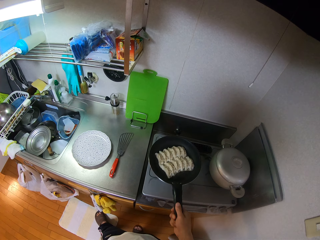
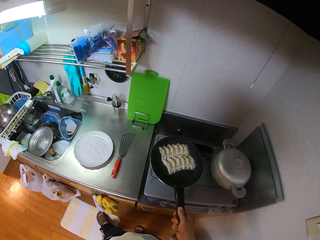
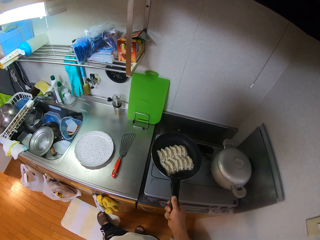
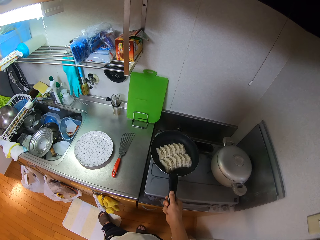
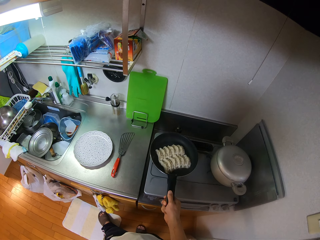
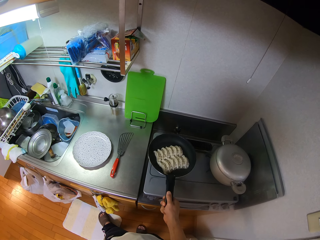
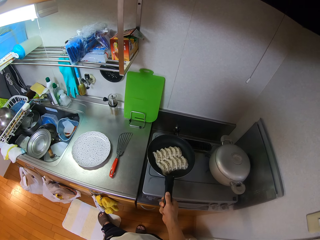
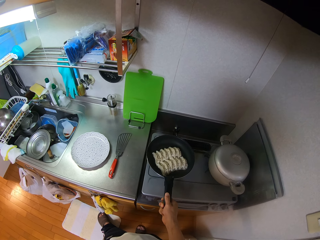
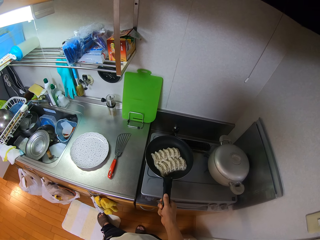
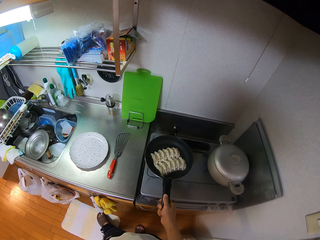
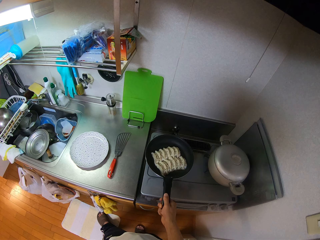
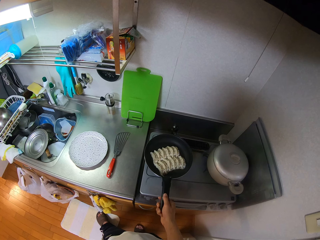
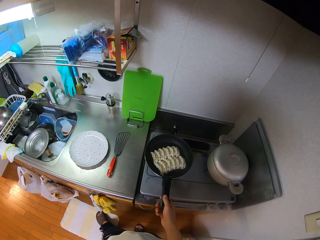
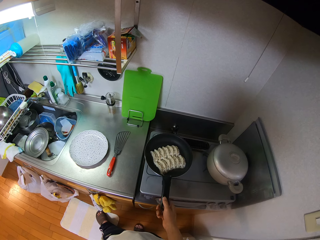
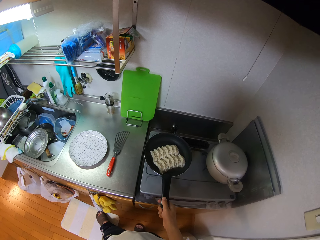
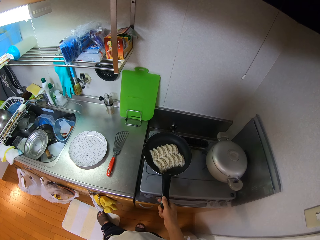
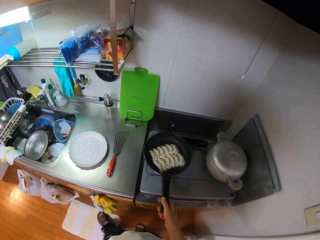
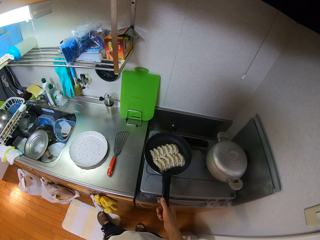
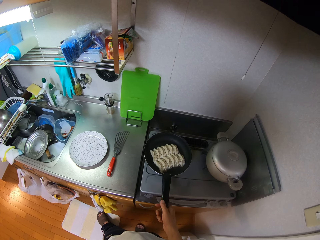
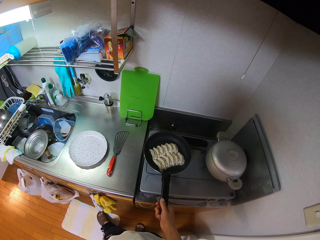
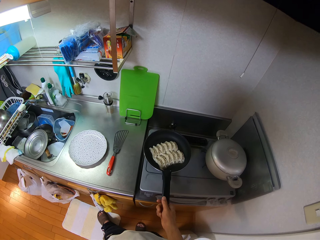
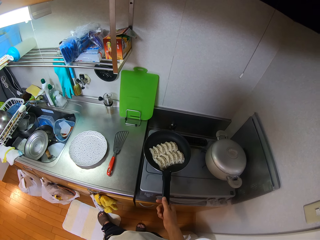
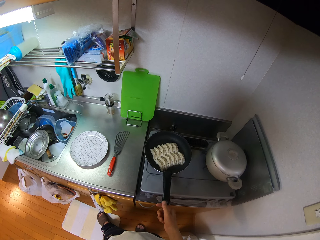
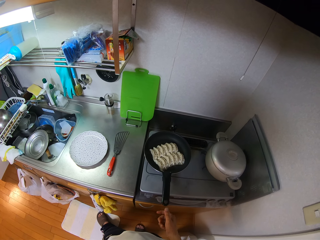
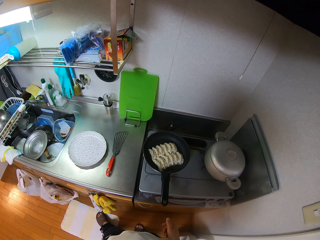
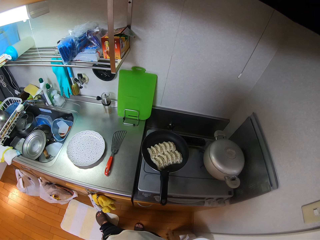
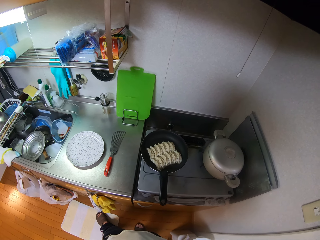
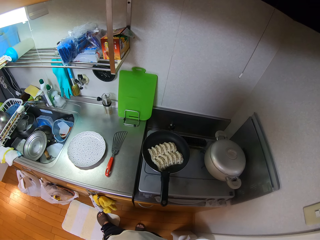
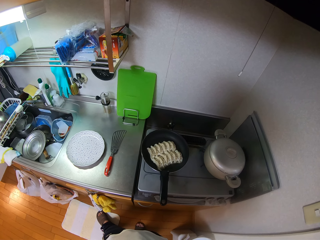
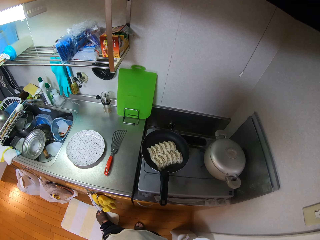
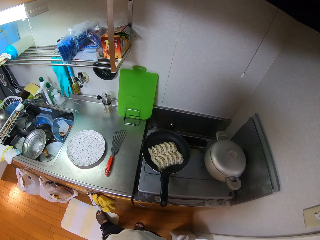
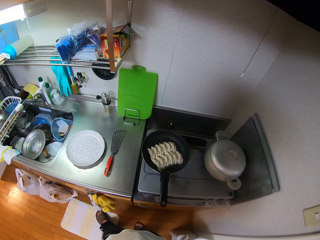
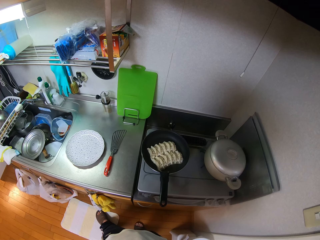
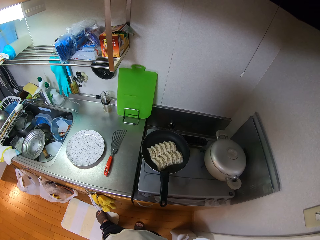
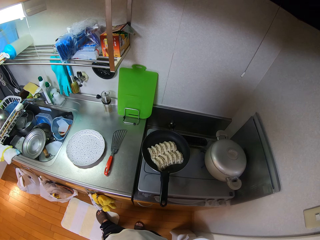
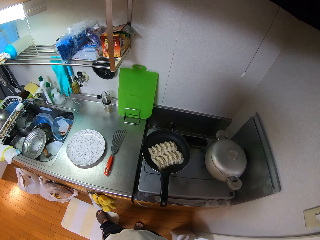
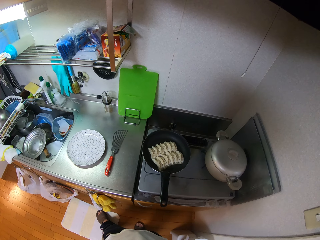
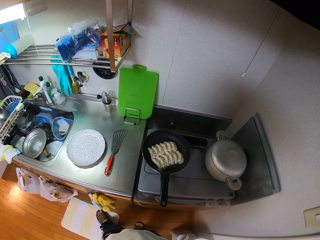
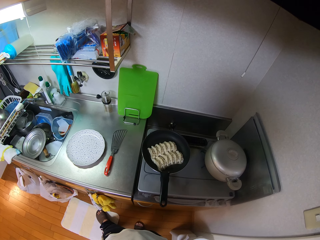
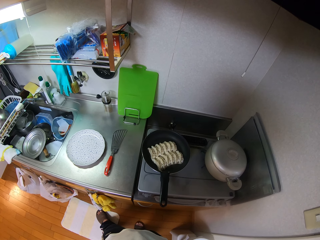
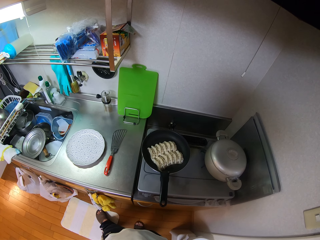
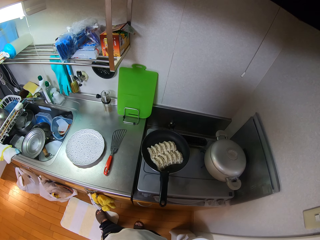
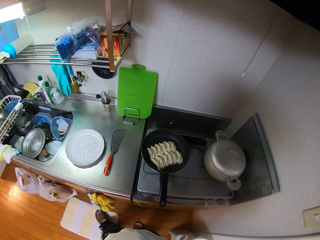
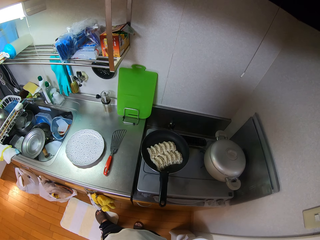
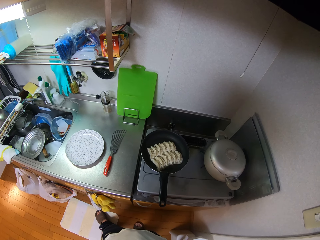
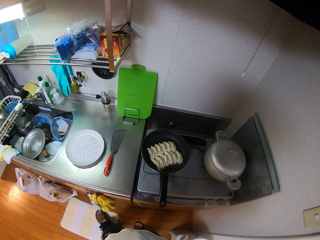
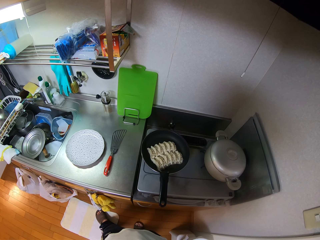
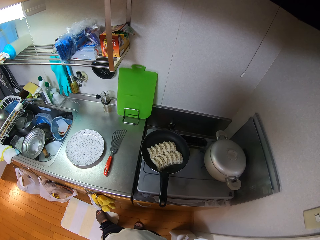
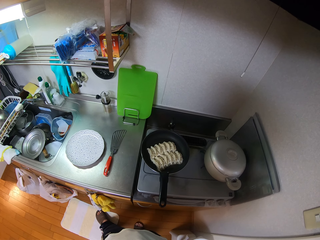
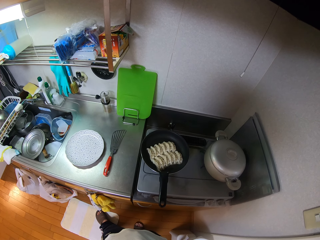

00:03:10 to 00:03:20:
The camera wearer shakes the pan with his right hand. He looks at the cooking.

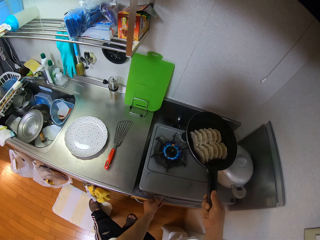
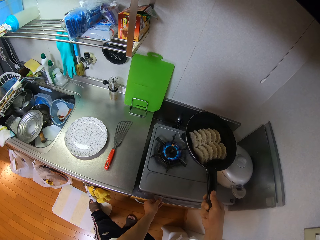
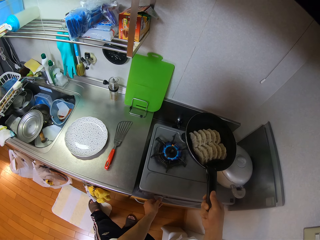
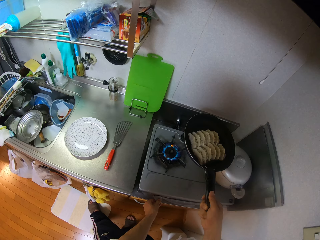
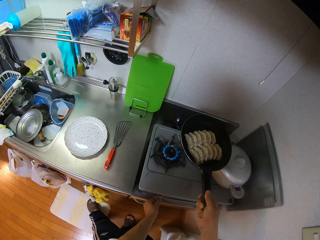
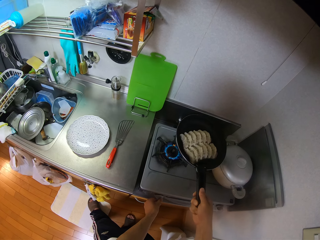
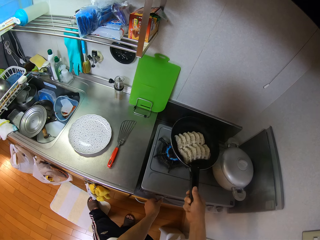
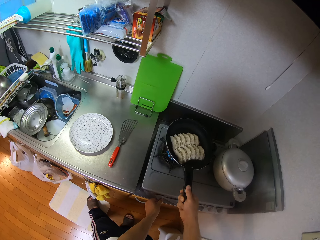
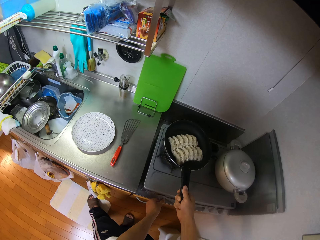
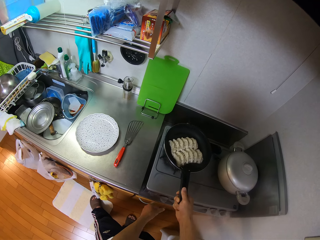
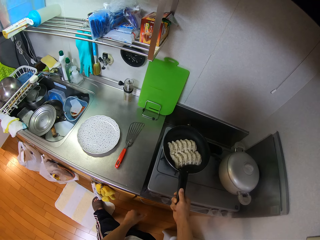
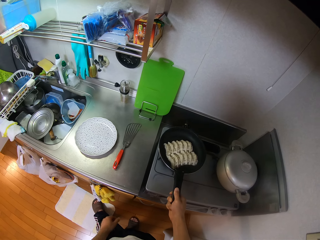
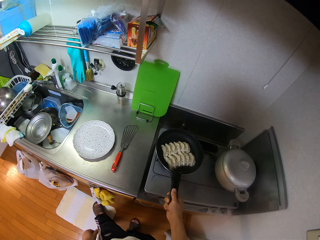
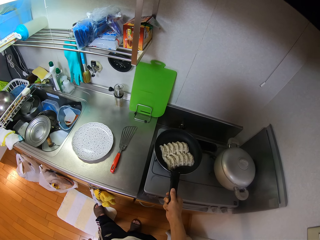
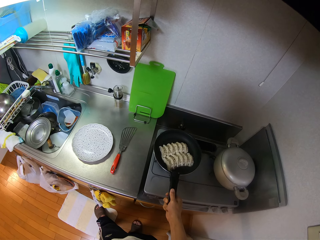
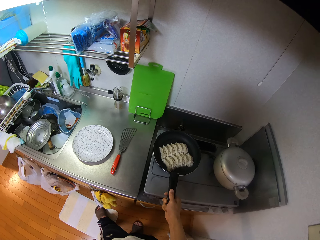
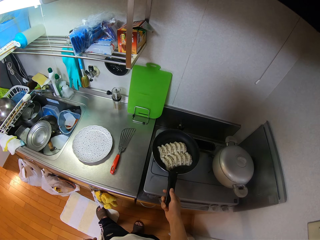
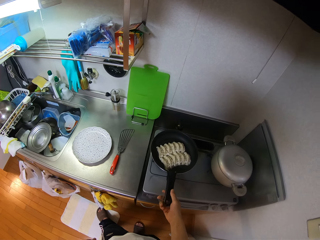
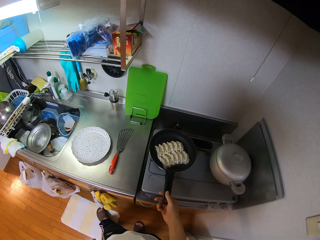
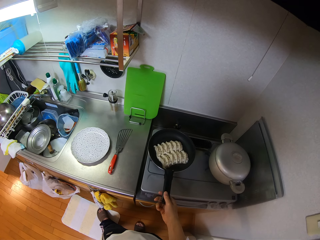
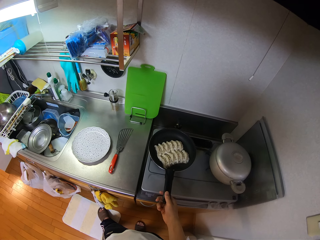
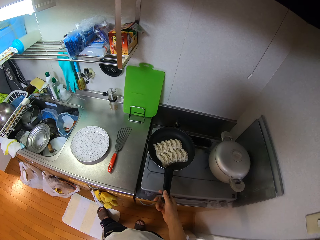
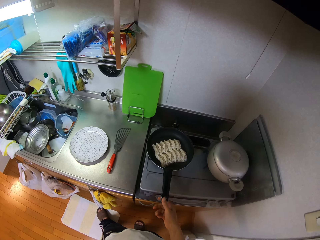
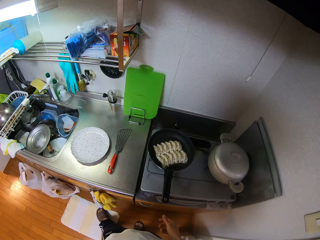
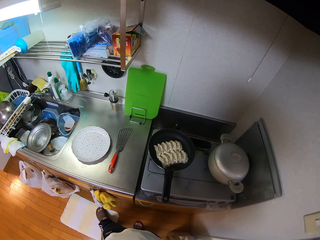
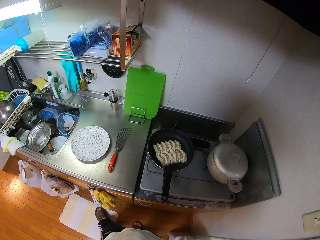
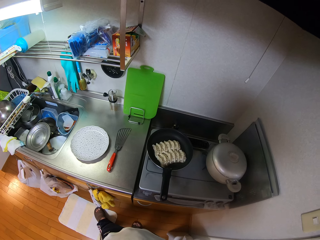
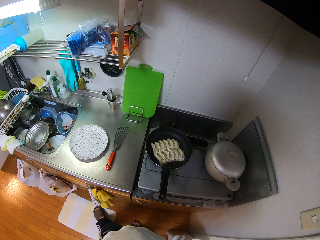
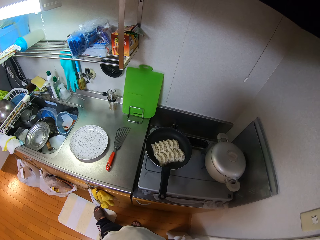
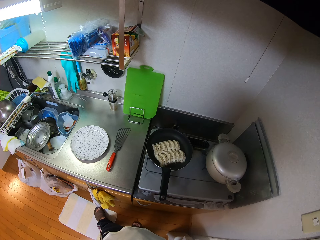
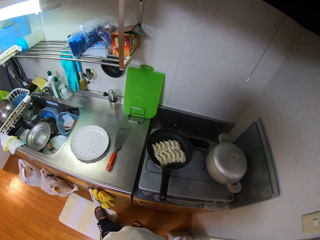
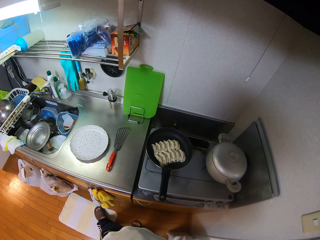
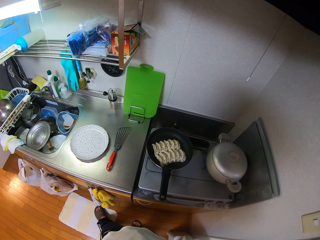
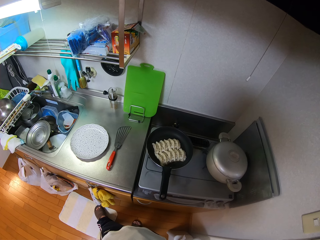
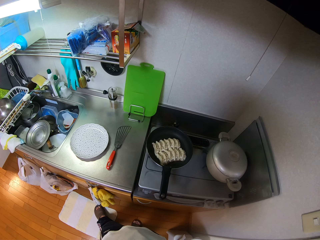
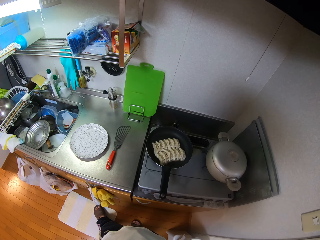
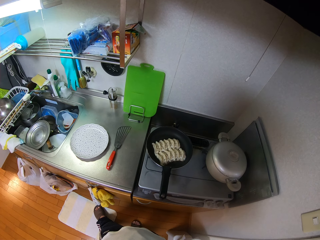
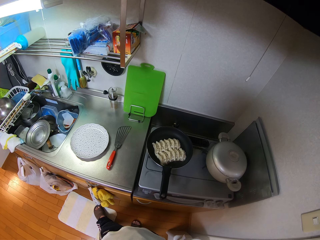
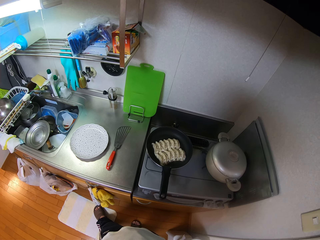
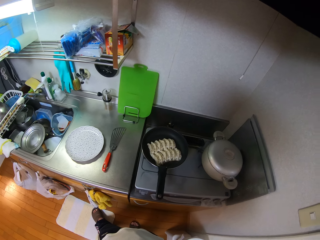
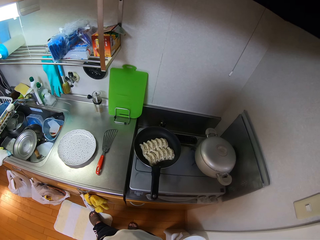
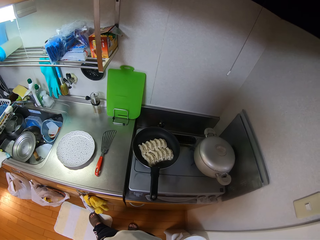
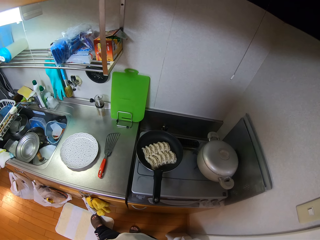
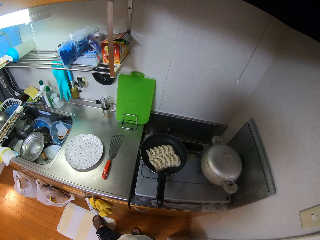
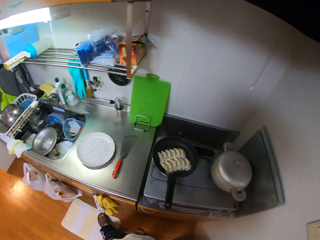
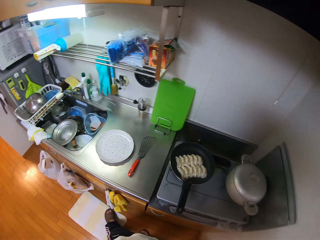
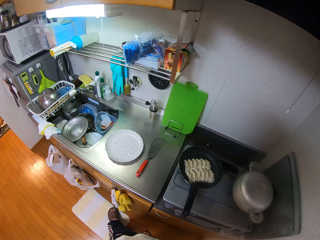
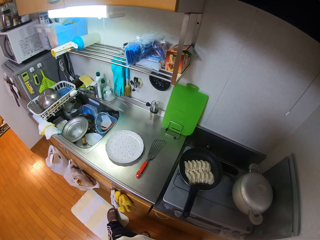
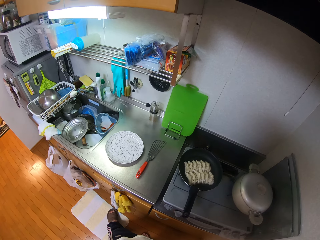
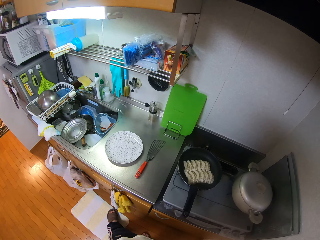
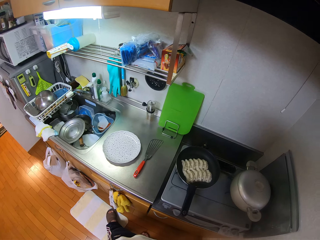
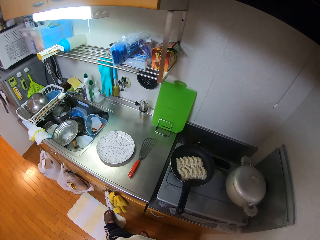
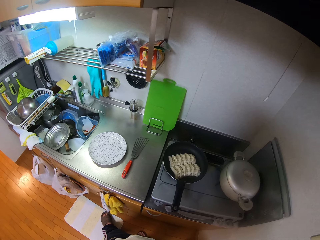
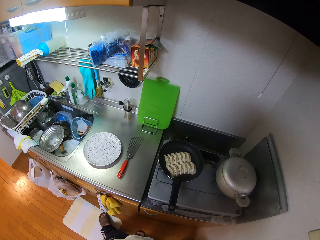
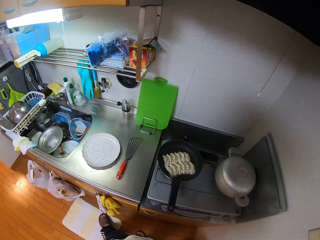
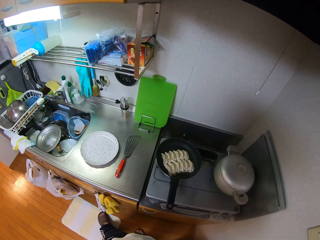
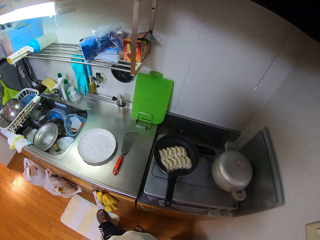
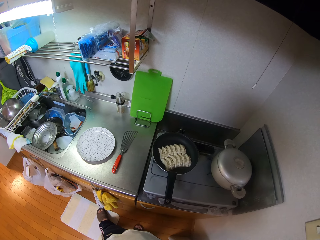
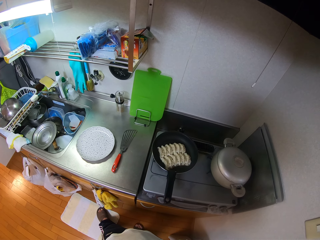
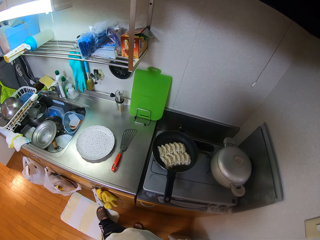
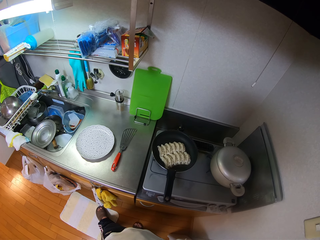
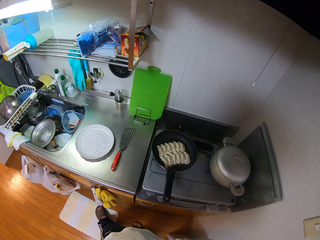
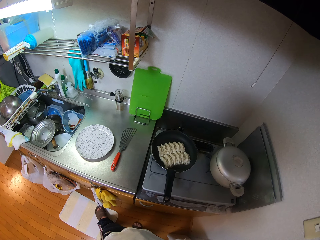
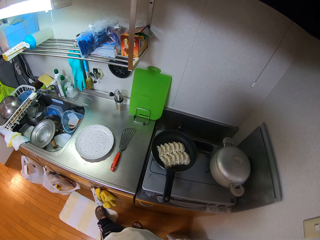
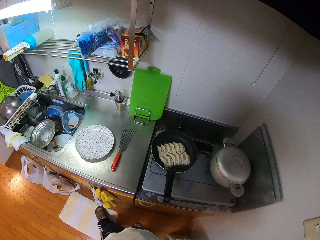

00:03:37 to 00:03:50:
The camera wearer drops the pan on the cooker with his right hand. He looks at the cooking.
